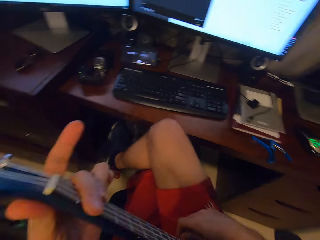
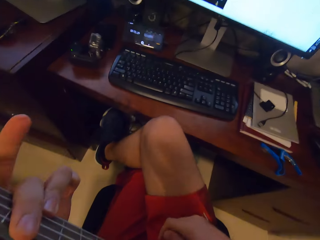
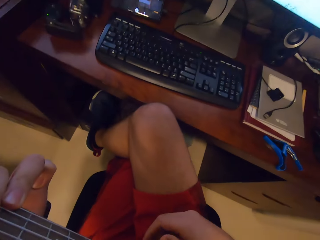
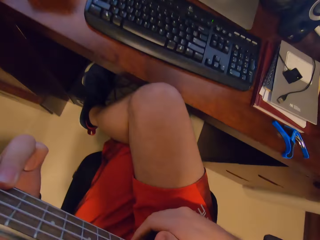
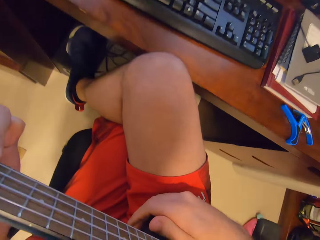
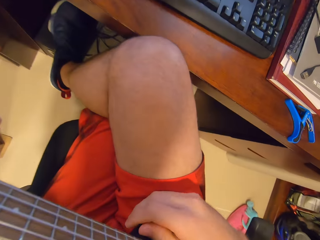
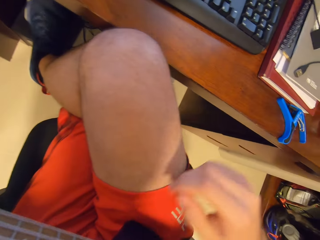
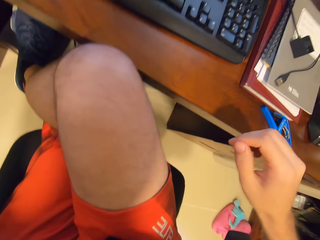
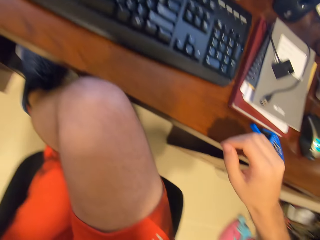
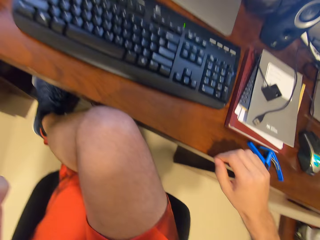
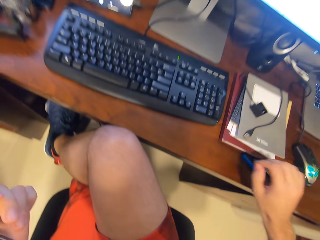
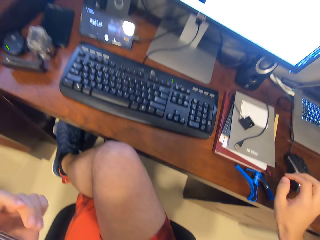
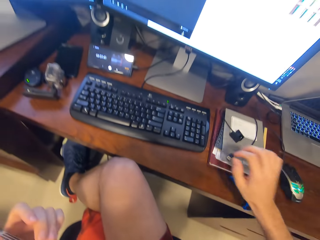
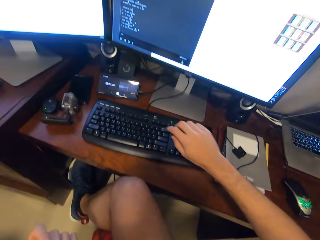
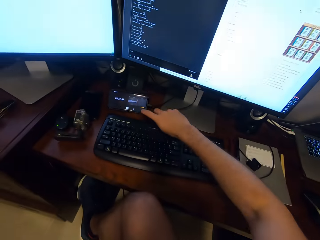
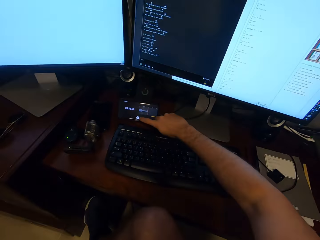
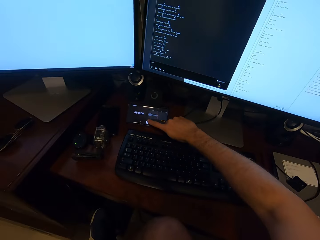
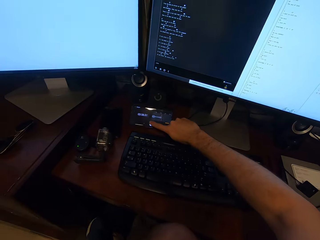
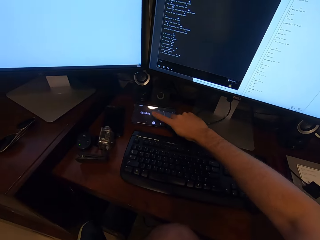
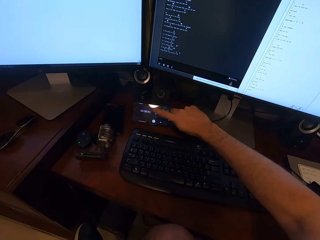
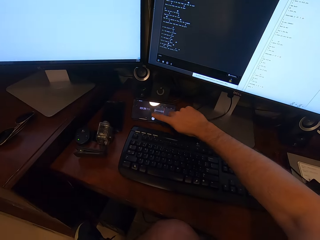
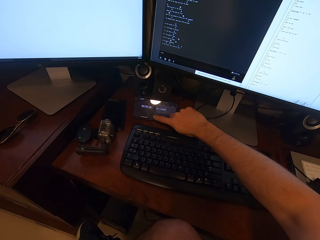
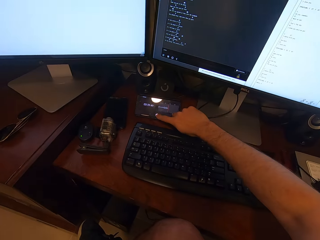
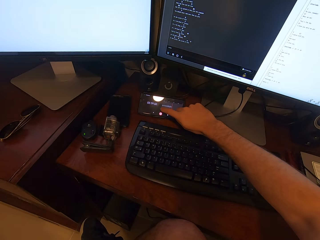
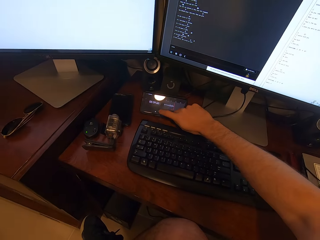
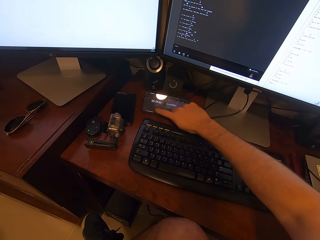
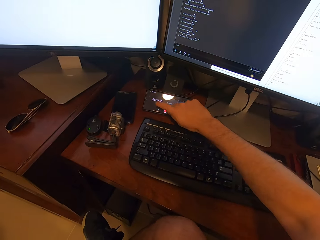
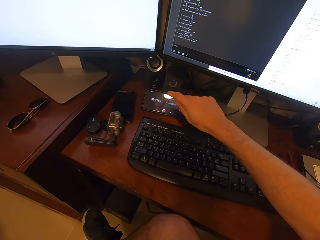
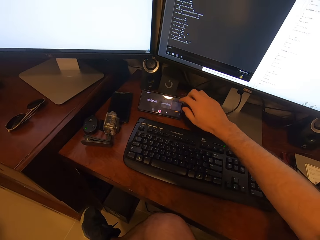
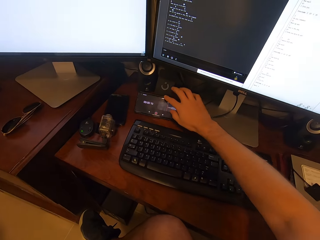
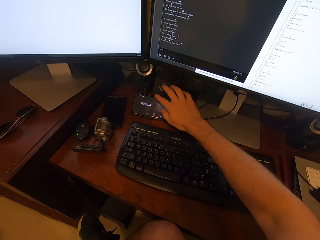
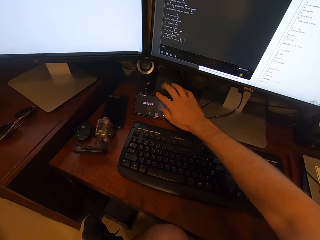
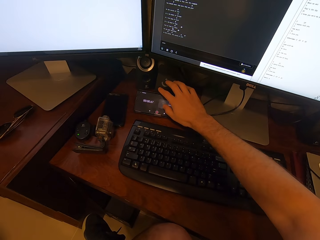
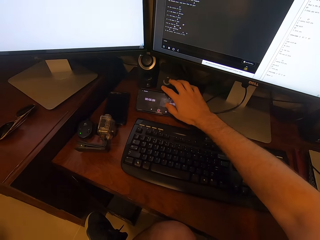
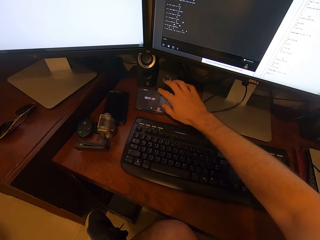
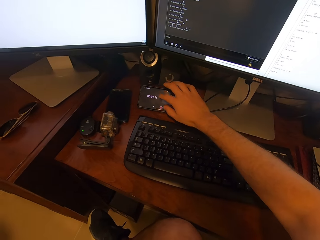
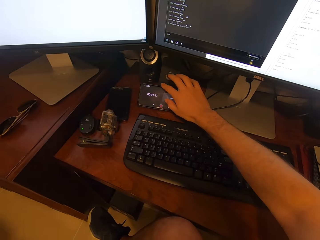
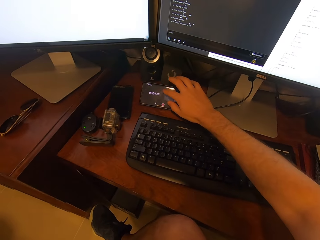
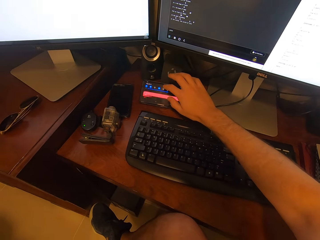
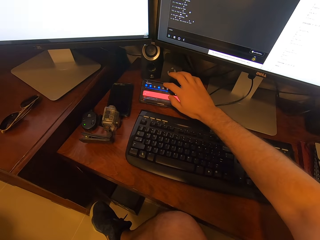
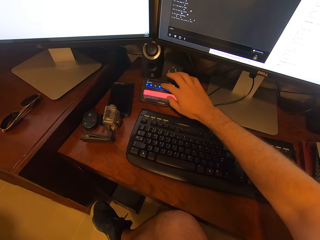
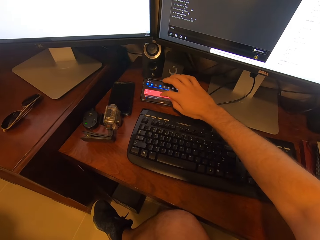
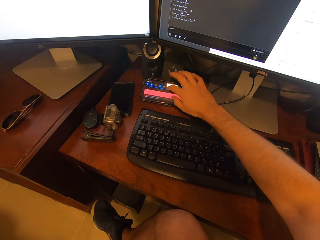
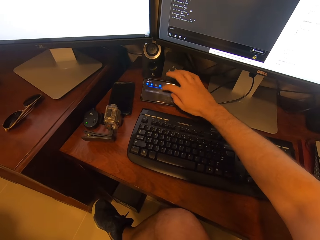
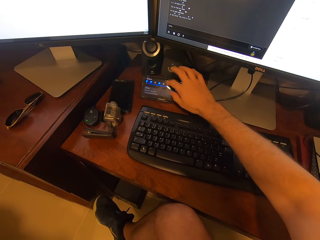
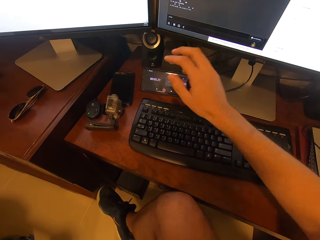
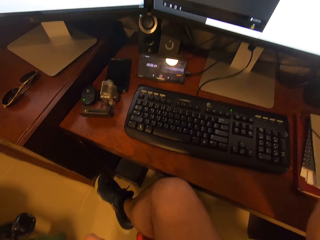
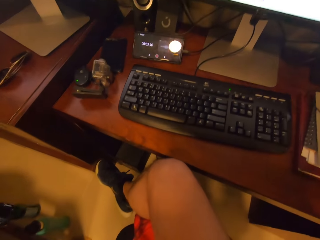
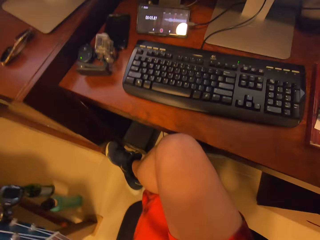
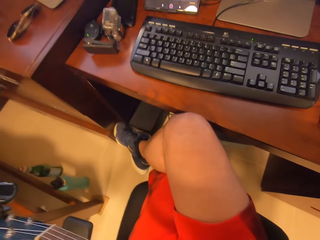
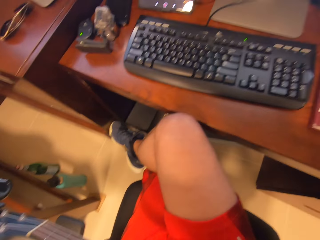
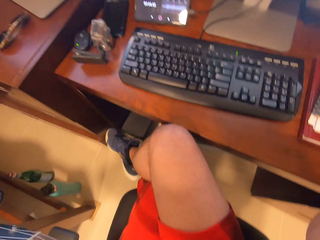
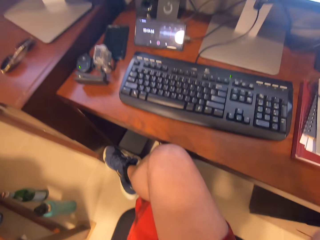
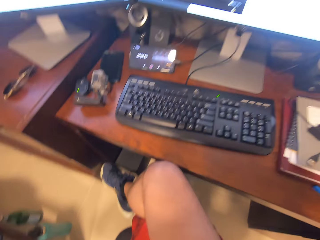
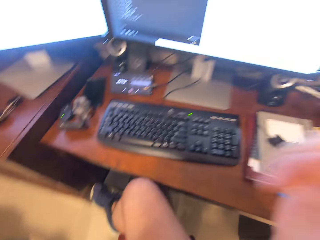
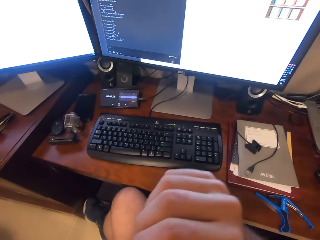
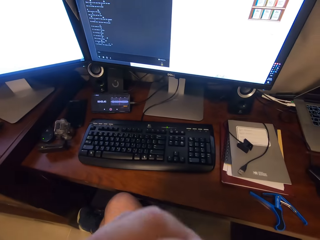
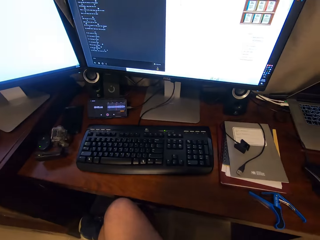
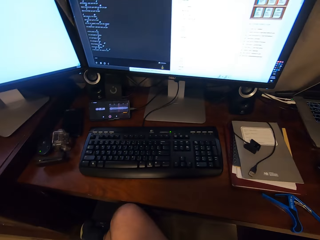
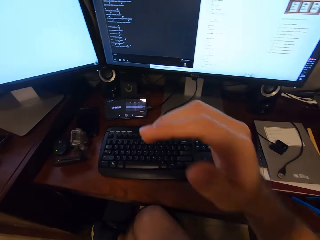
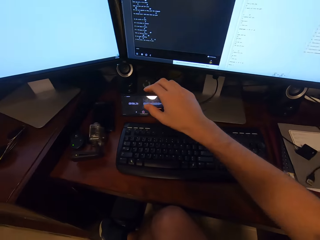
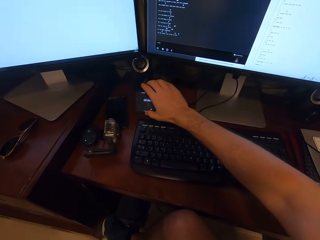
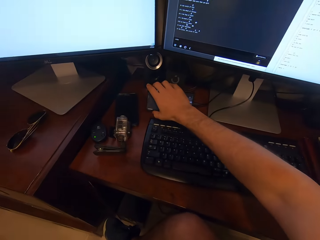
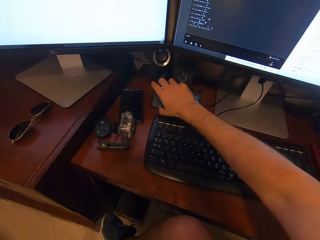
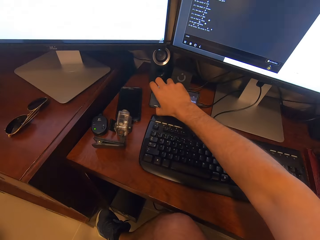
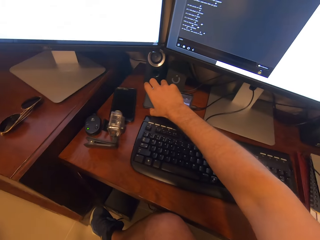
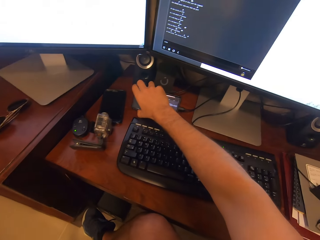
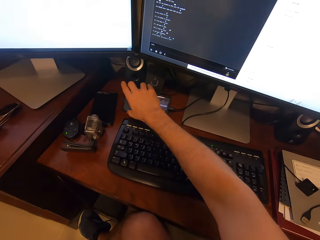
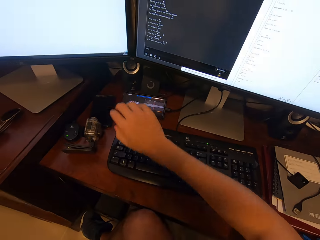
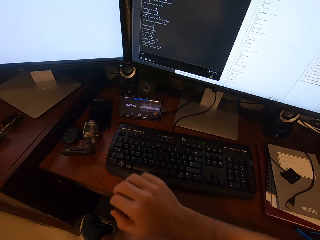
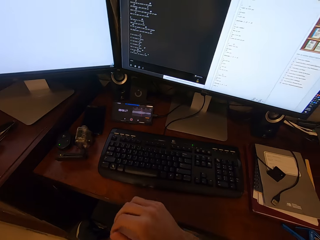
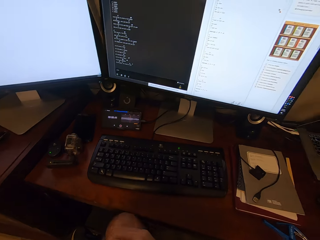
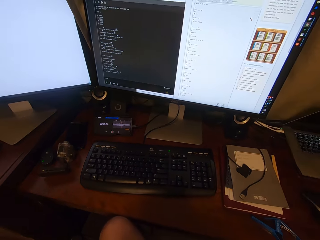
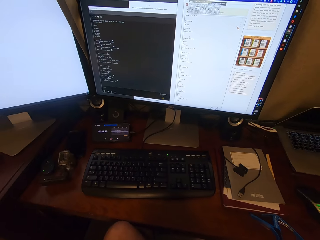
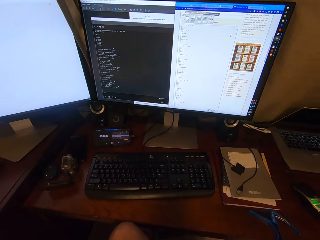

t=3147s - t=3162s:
The camera wearer dials a phone. They touch the camera and adjust the camera. They dial the phone. They tilt the phone.

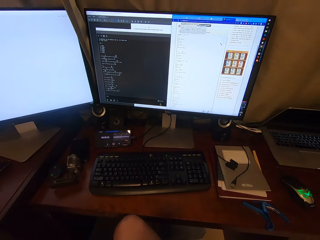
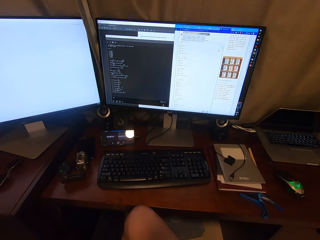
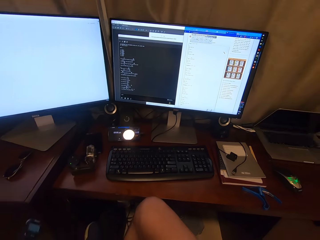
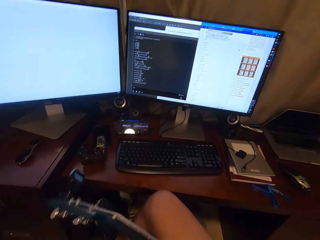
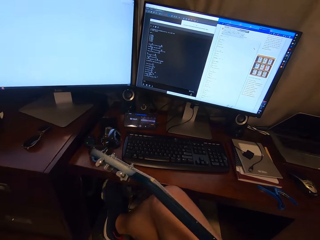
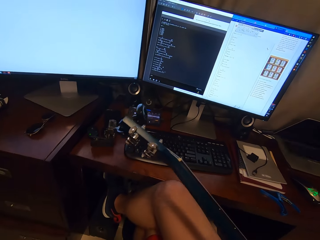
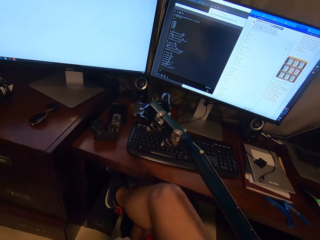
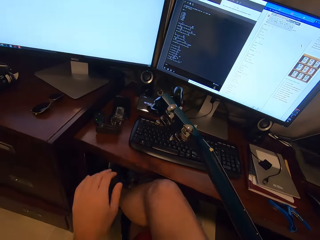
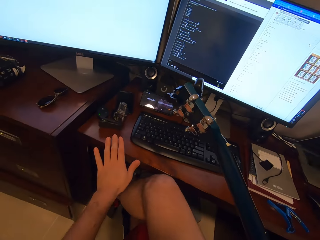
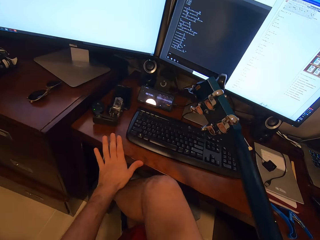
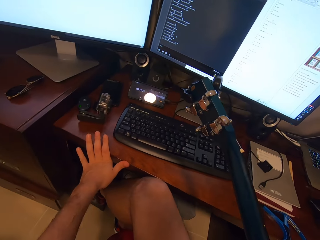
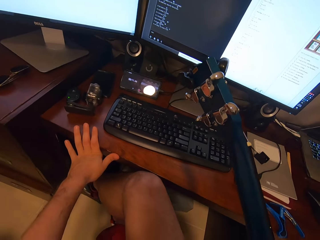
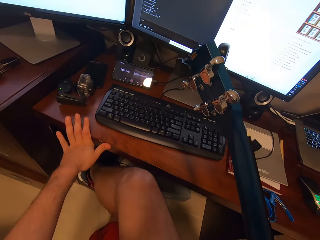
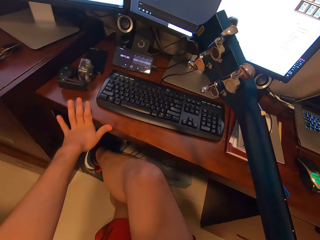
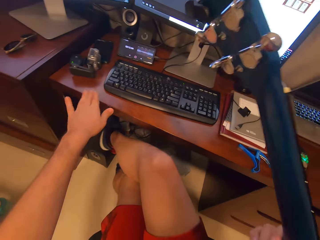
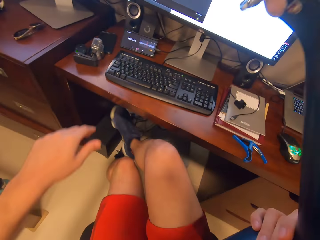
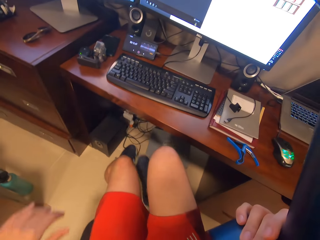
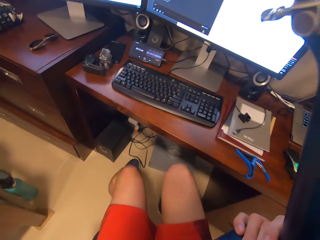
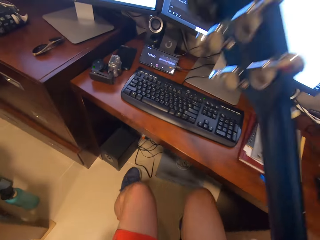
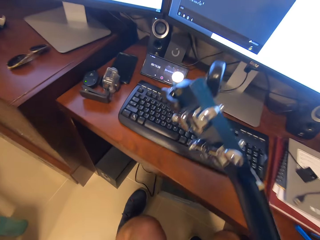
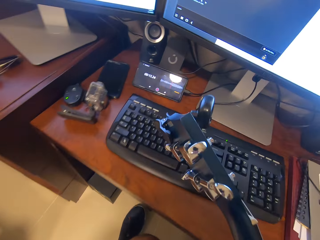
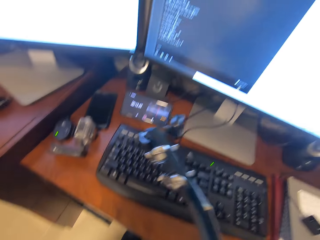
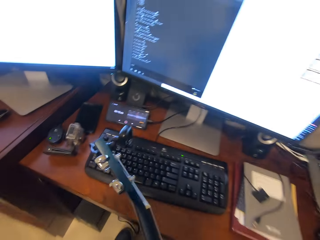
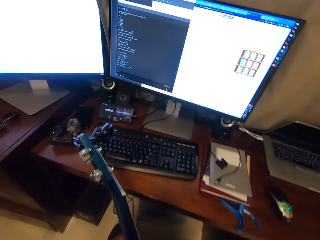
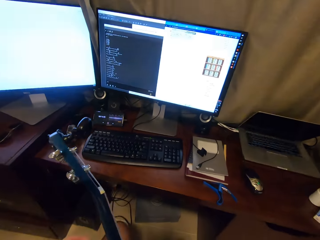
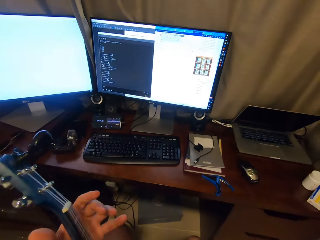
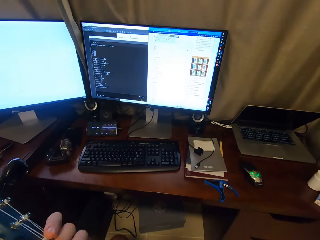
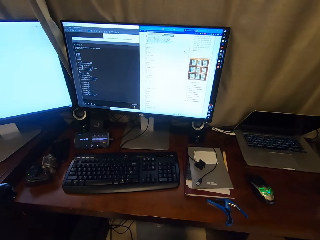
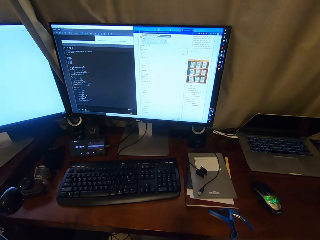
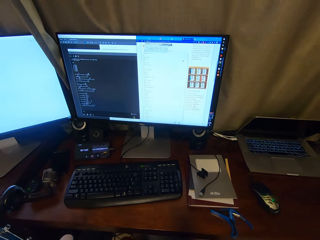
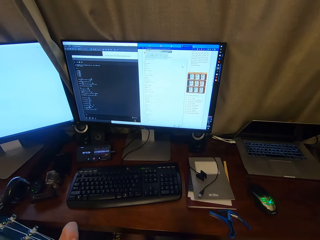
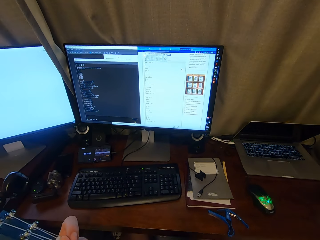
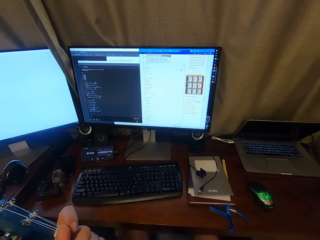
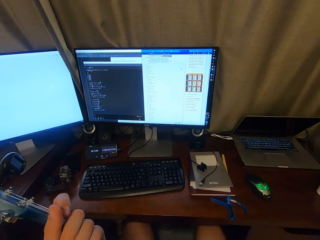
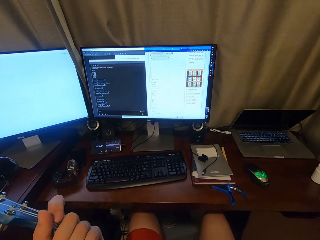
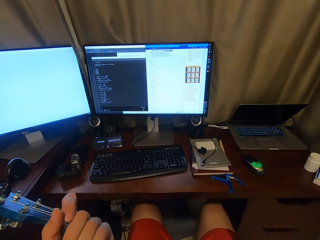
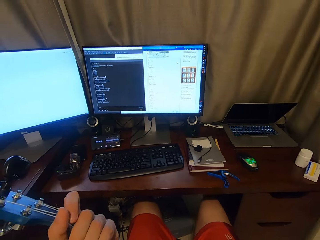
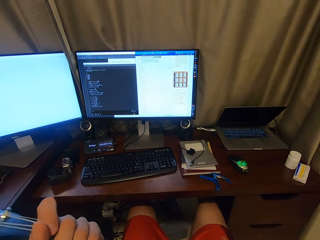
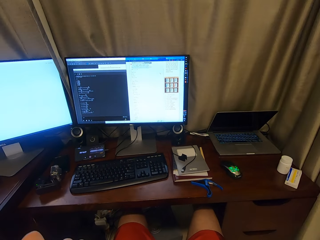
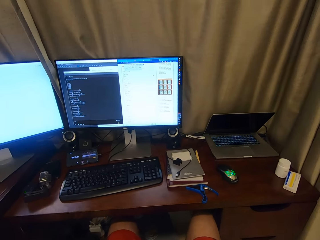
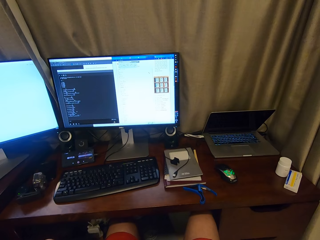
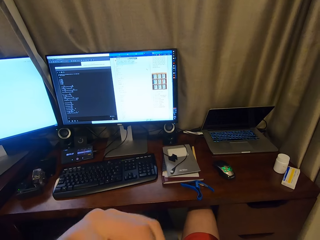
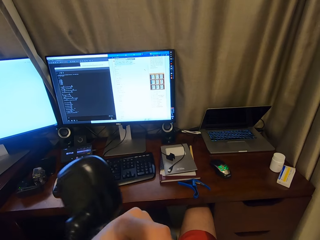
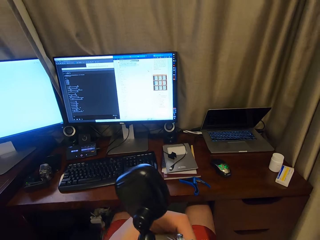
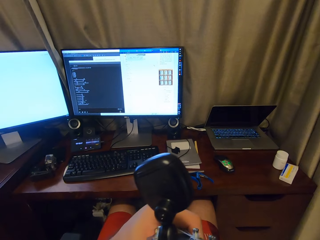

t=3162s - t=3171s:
The camera wearer plays the guitar. They touch the table. They move a chair. They play the guitar.
